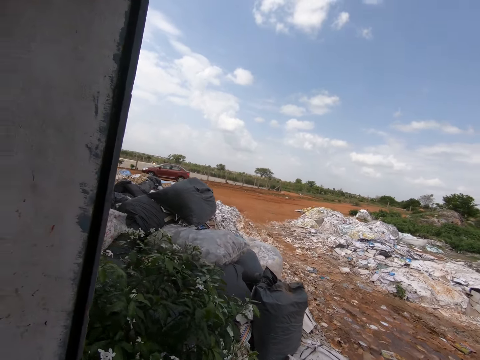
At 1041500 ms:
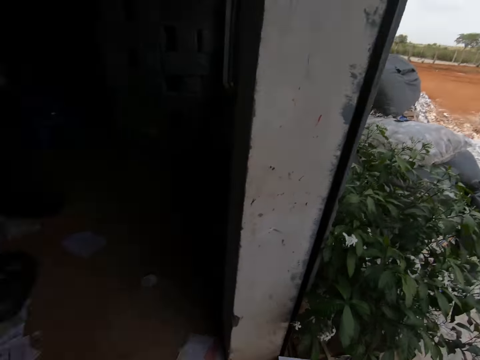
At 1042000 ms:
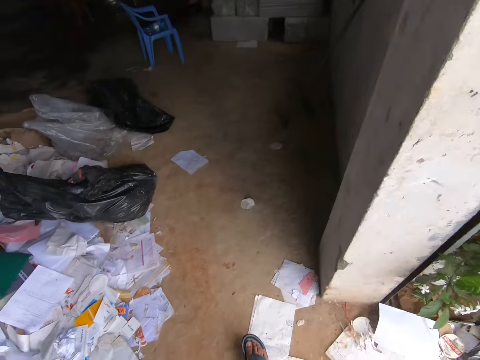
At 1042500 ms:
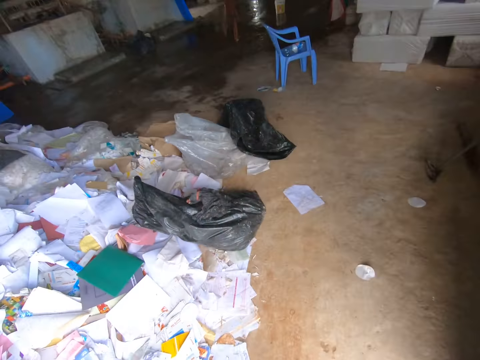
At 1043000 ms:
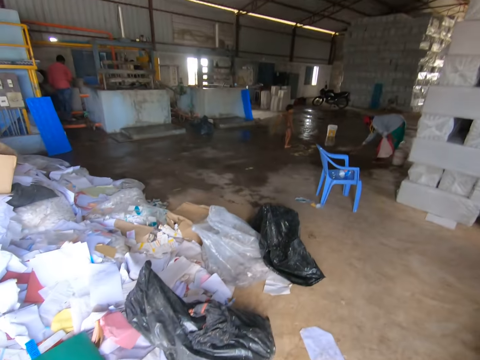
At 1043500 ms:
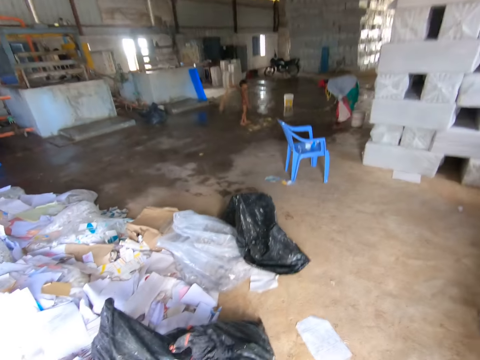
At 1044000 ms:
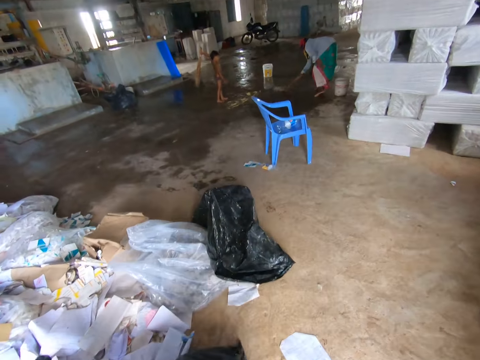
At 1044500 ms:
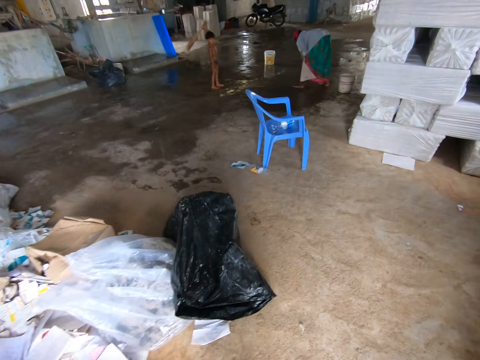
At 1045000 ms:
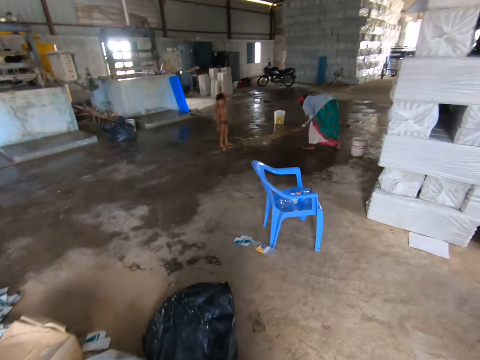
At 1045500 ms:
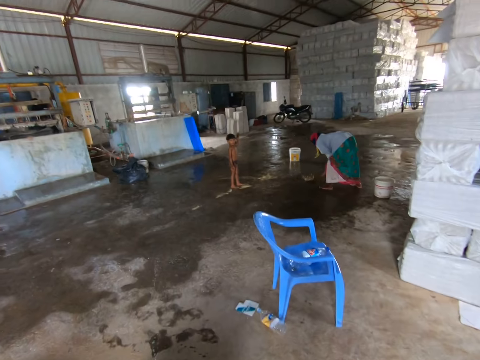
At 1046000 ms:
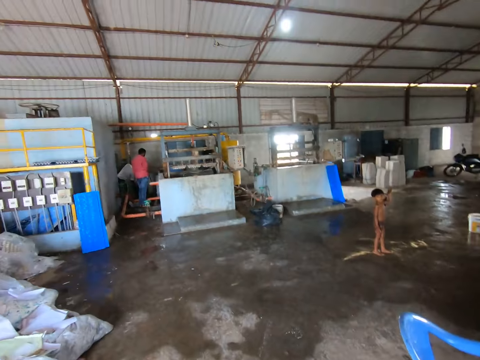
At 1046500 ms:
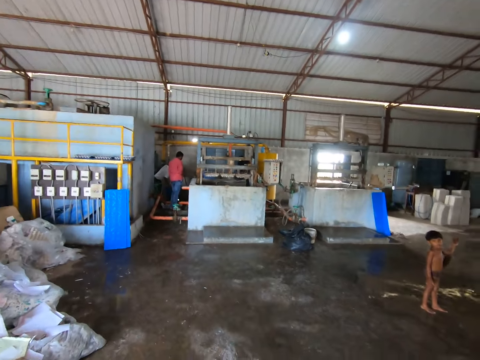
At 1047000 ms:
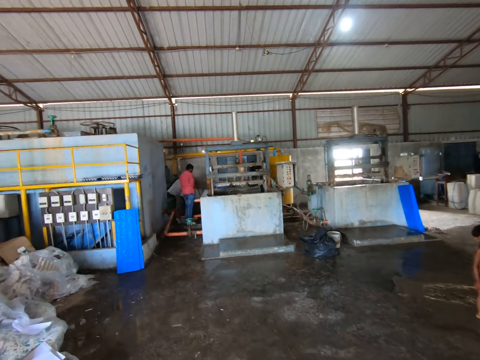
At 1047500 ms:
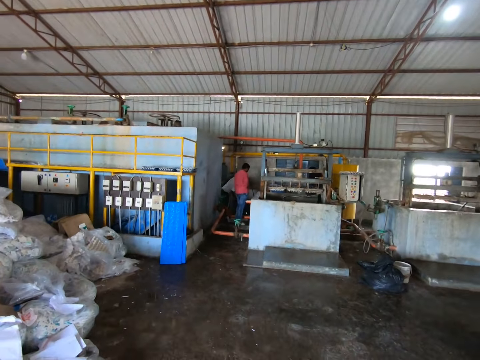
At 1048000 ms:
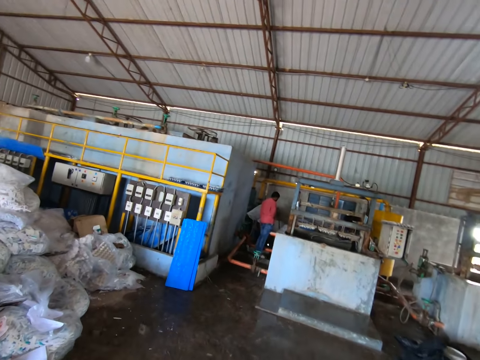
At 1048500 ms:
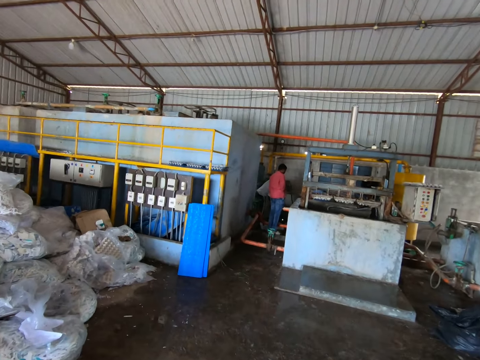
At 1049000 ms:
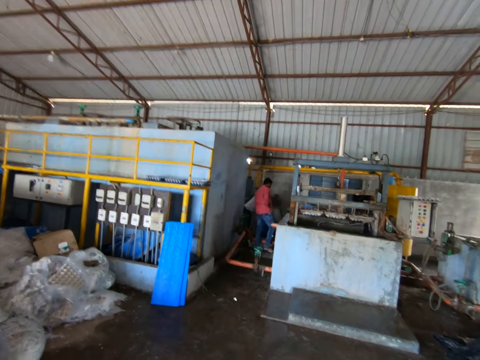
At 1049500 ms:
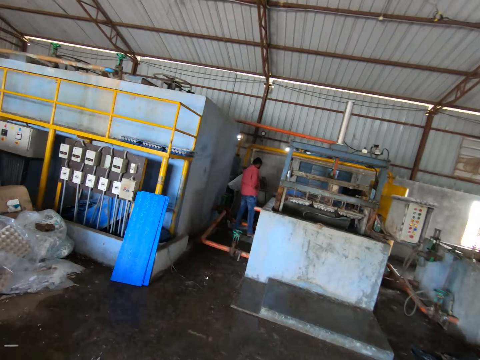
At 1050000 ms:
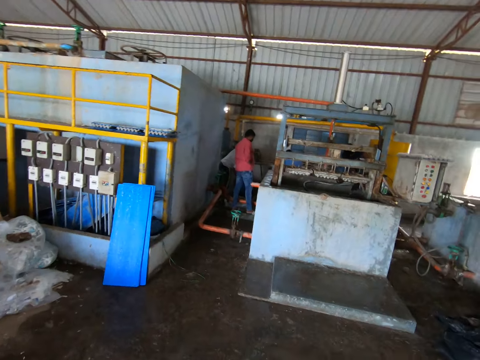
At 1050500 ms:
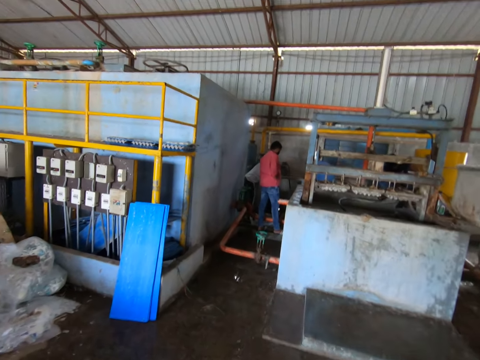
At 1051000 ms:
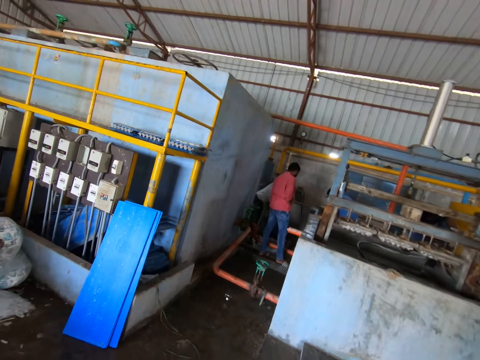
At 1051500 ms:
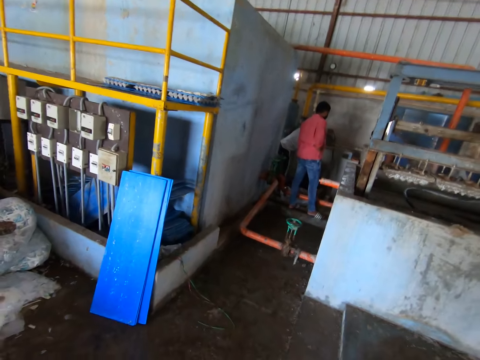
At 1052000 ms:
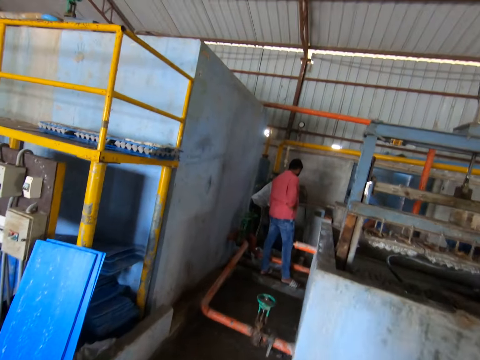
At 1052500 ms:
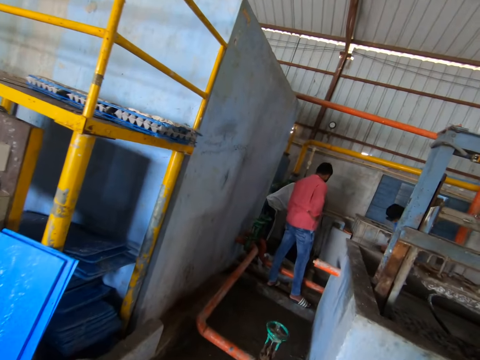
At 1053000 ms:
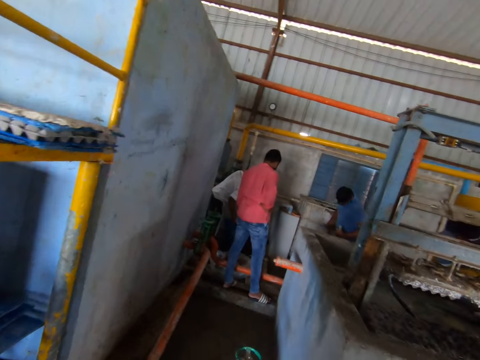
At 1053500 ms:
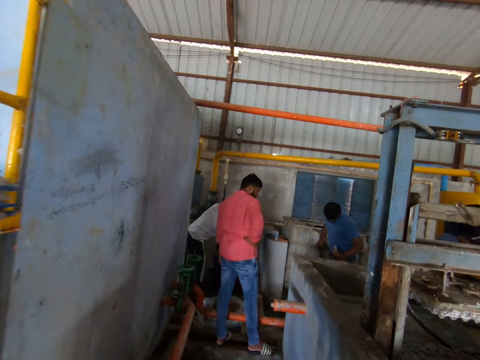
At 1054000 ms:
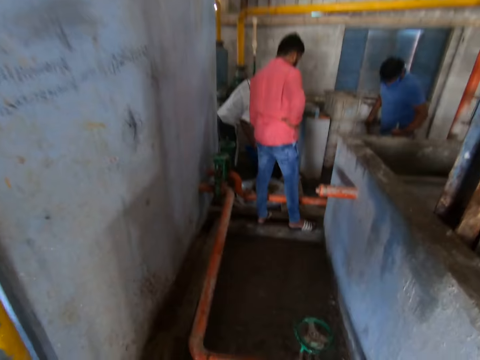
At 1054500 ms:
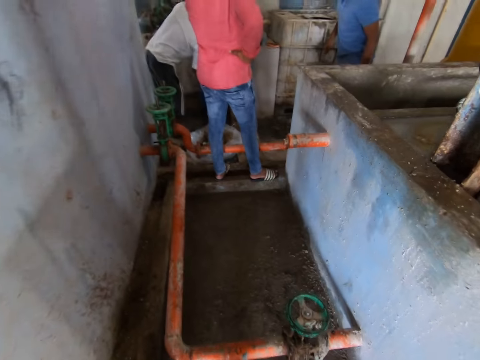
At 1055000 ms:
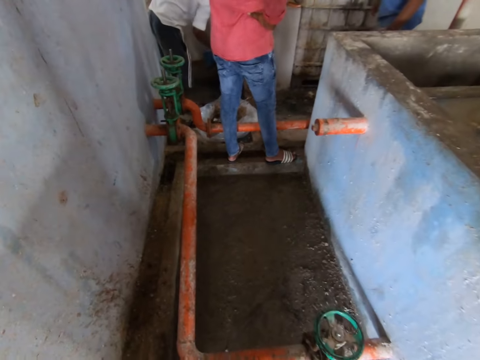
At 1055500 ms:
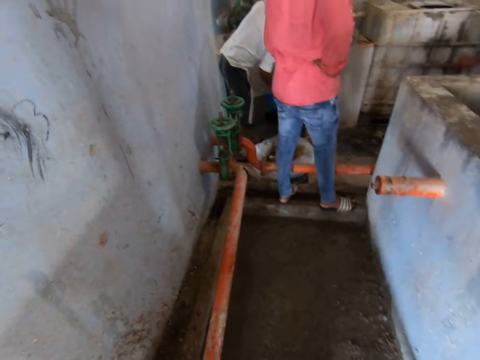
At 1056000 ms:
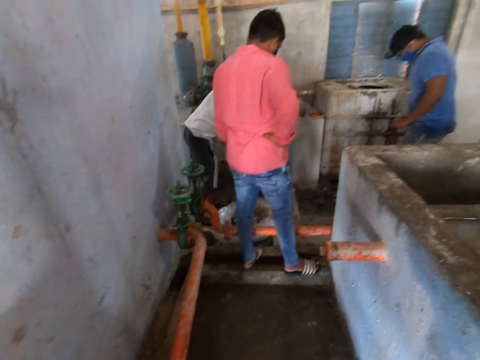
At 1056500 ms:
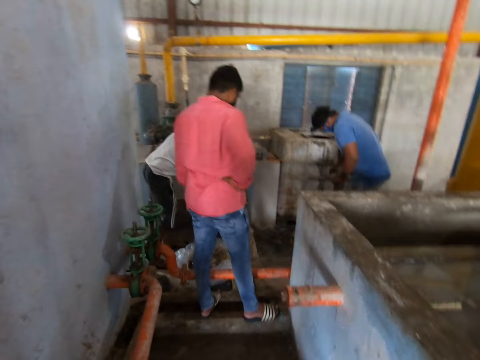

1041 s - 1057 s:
The camera wearer walks in the room. A person collects dirt with a tray.

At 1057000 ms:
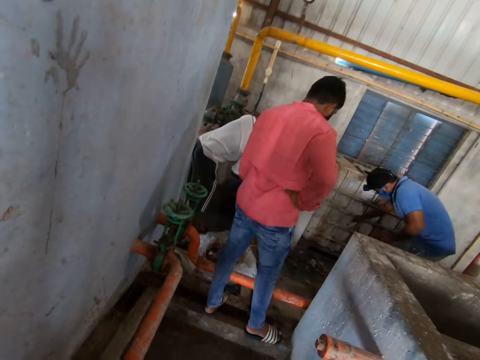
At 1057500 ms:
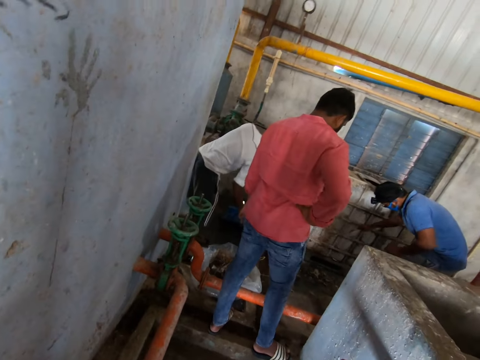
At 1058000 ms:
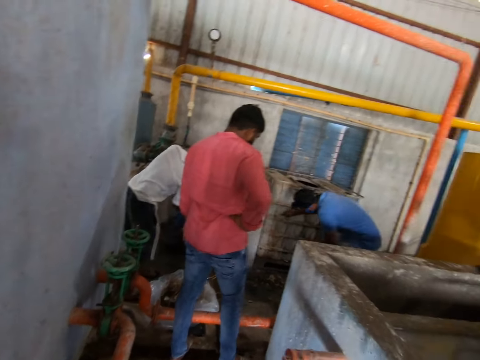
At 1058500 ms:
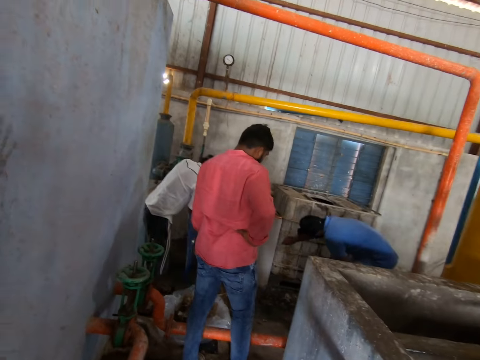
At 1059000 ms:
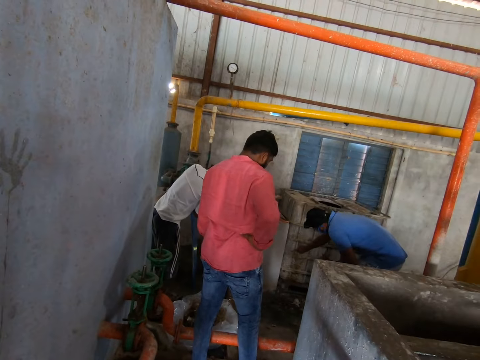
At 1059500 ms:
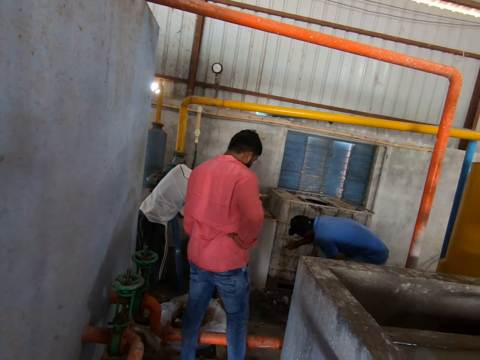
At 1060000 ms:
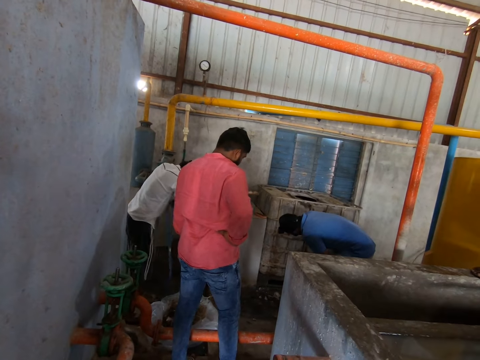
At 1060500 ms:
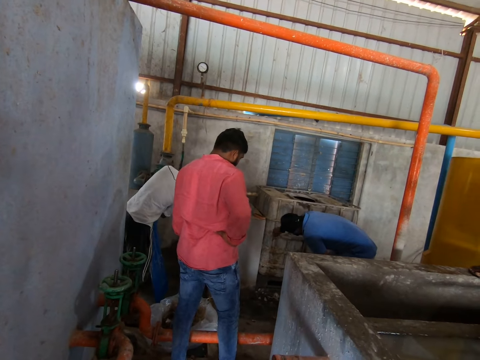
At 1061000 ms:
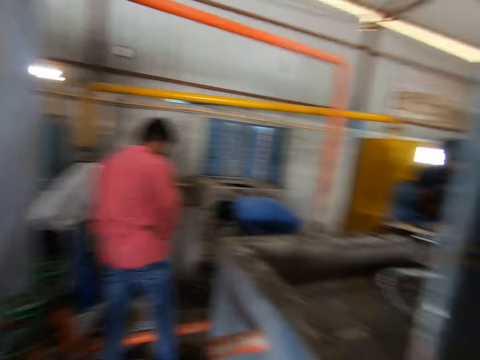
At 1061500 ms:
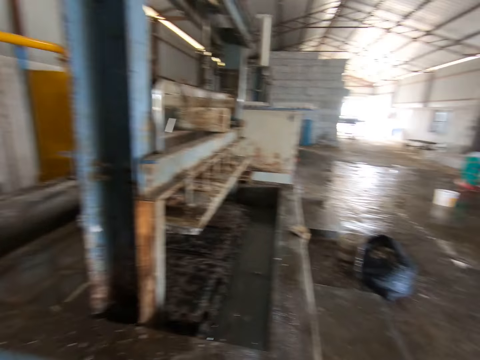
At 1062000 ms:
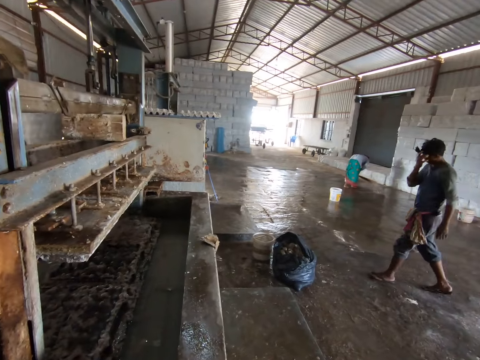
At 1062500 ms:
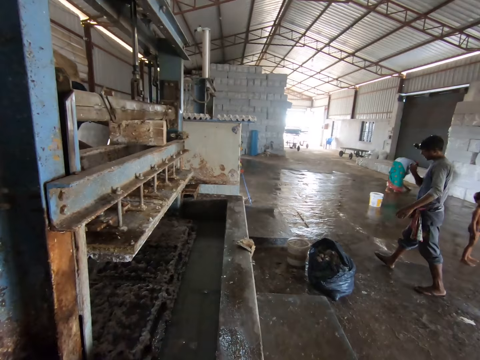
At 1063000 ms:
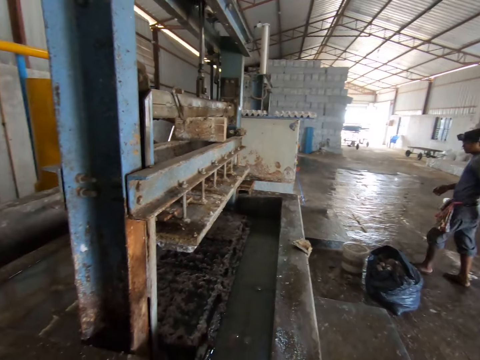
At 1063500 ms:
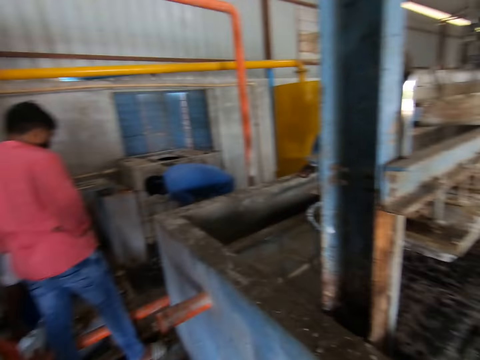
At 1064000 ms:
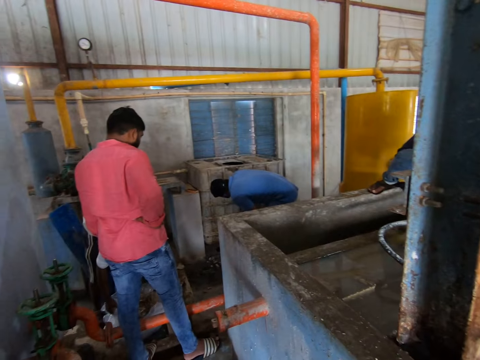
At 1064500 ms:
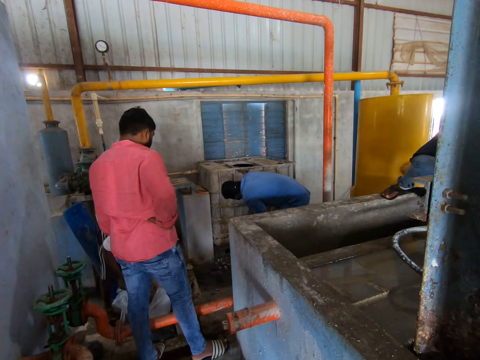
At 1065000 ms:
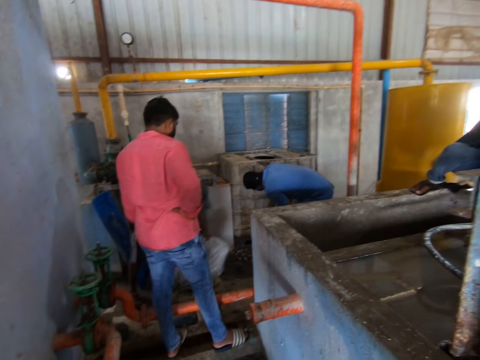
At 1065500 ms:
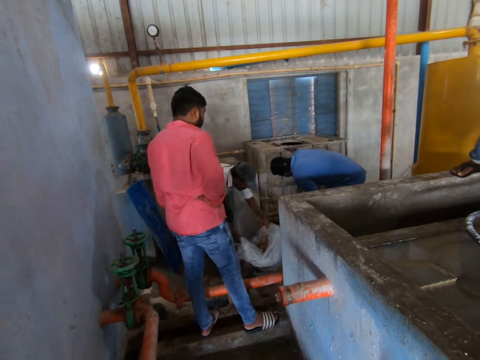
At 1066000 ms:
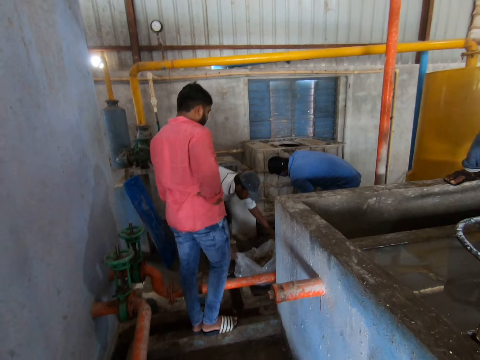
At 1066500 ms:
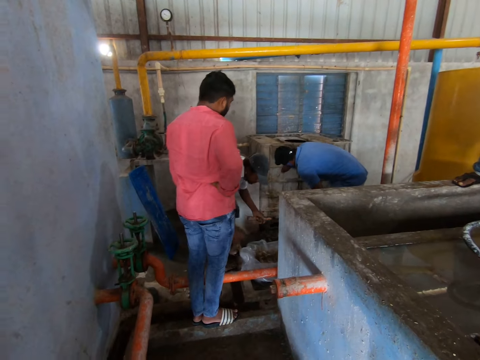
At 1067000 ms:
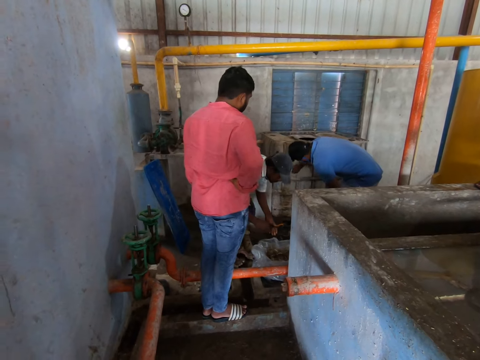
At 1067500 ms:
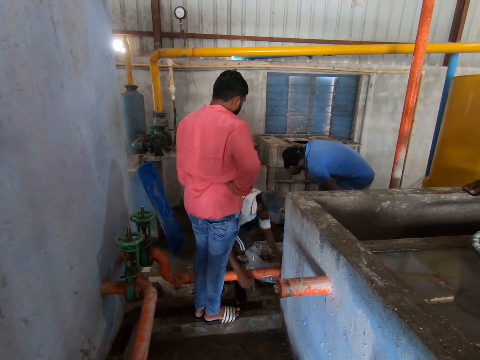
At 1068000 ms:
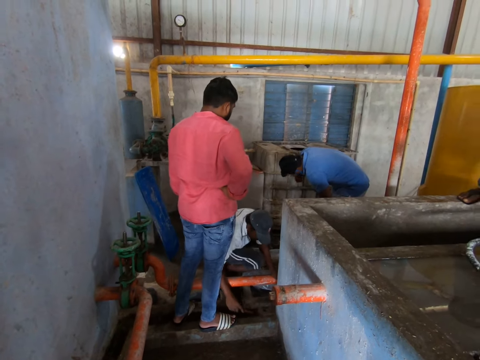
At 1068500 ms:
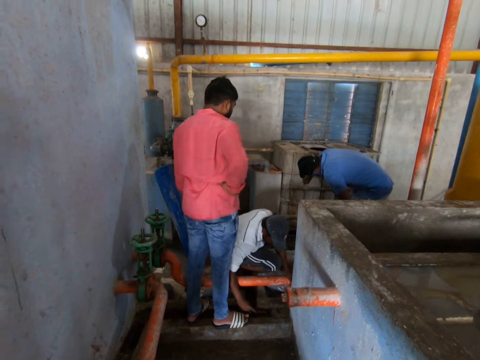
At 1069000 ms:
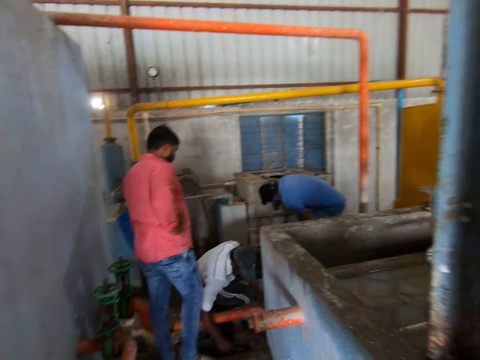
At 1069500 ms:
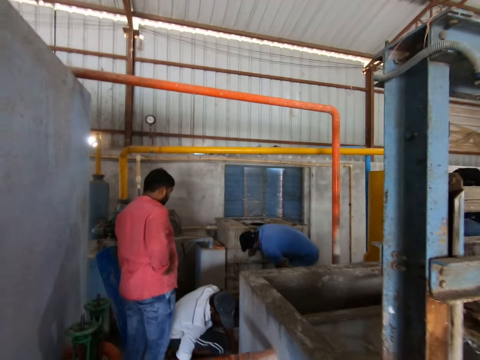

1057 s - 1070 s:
A person removes dirt from a tank with a stick. The camera wearer looks around the room. Another person picks up a paper bag and places down the paper bag. The first person removes dirt from the tank with the stick. The other person scratches a floor with a stick.
